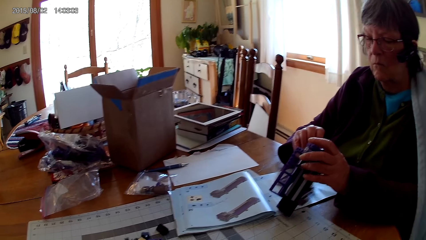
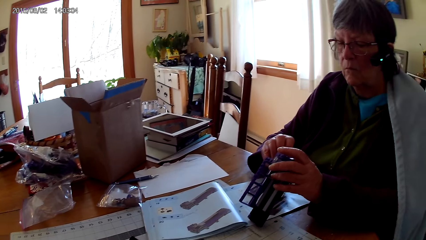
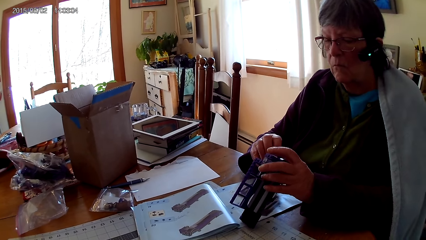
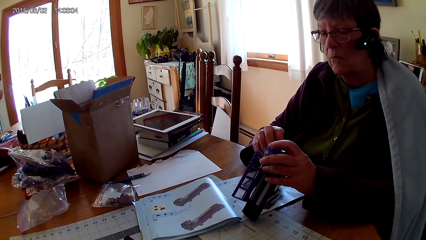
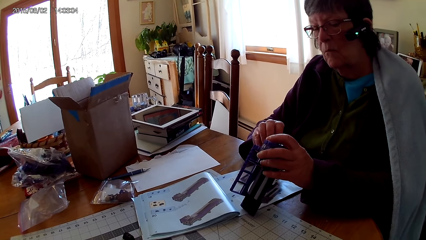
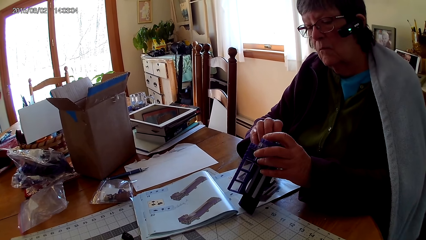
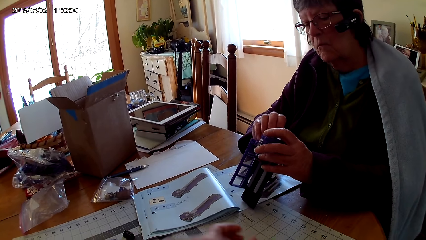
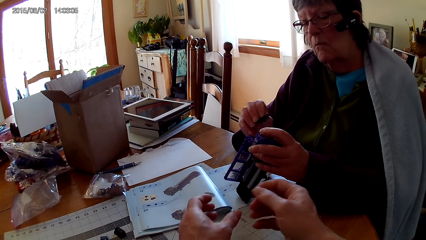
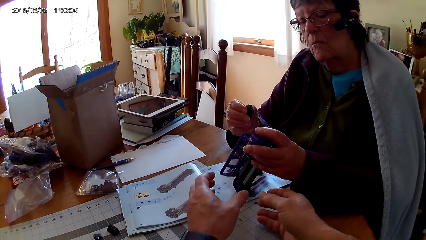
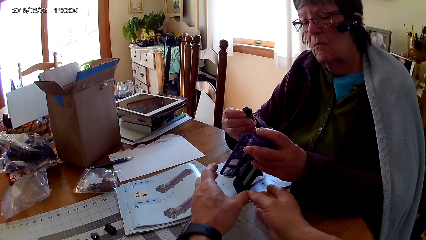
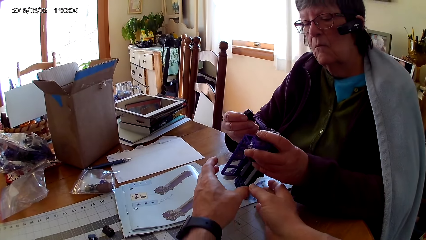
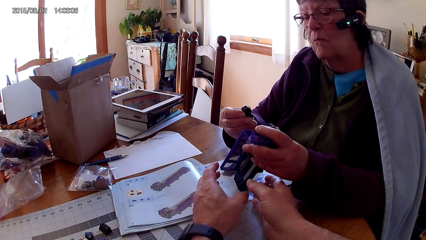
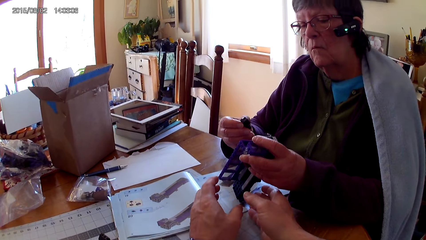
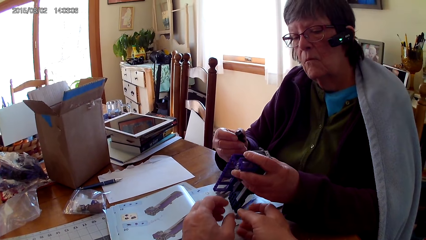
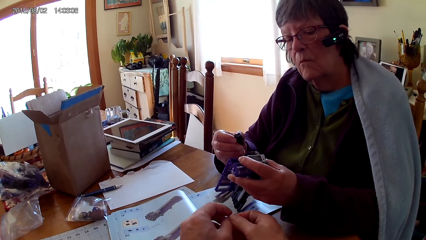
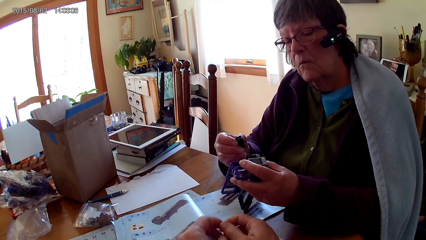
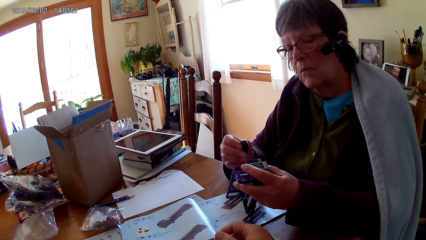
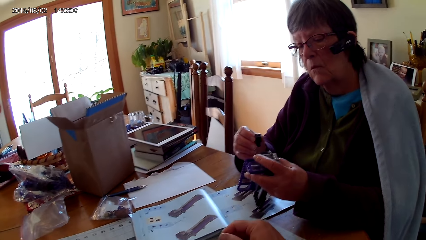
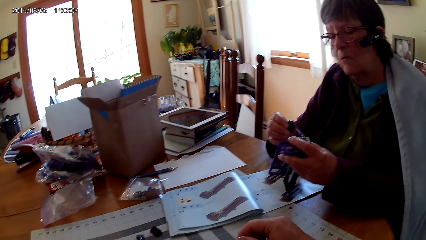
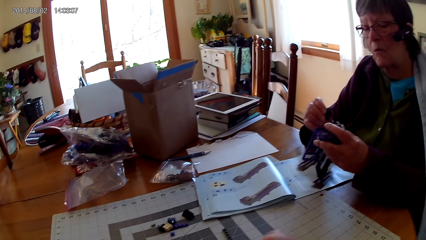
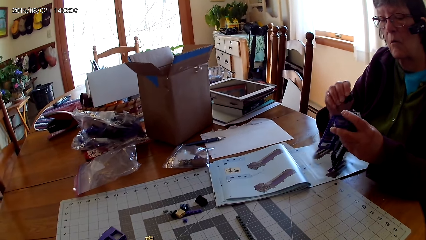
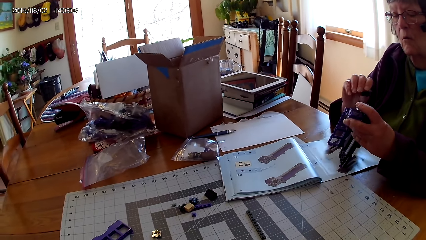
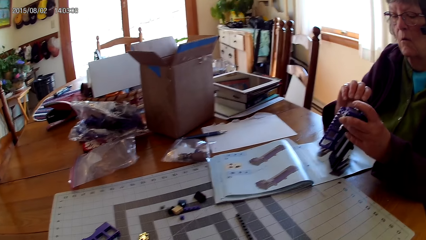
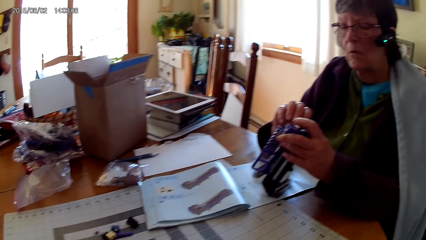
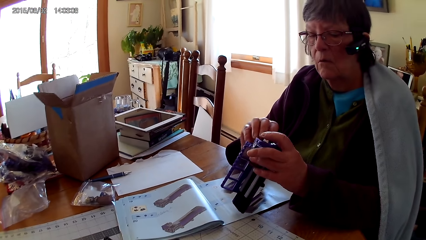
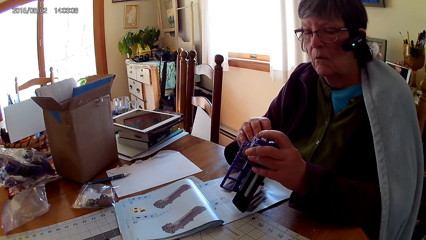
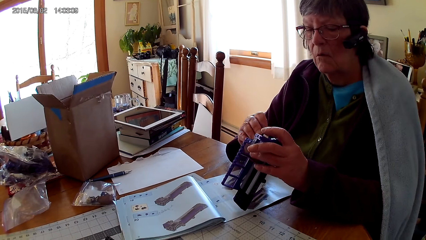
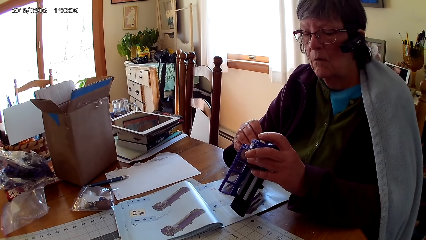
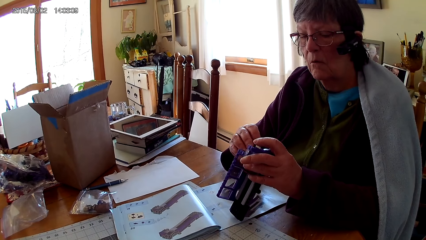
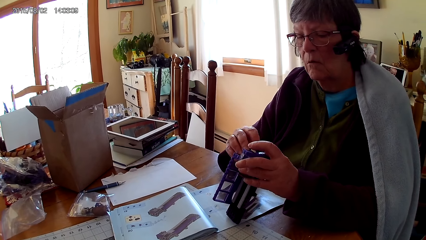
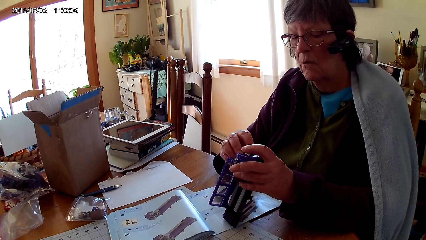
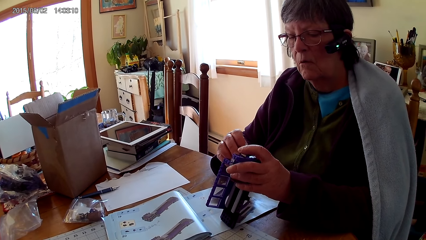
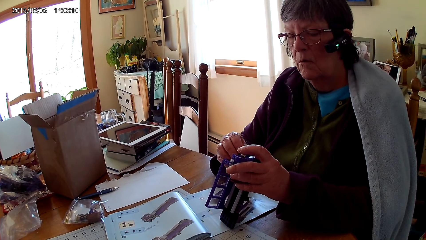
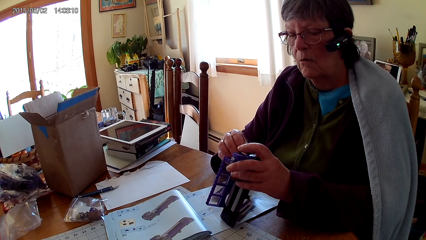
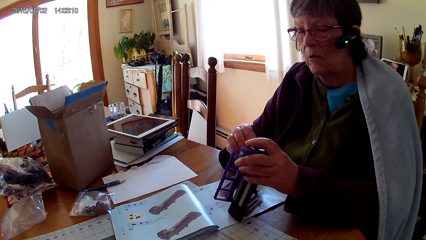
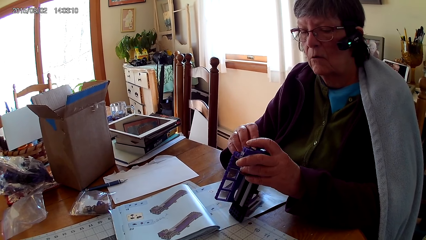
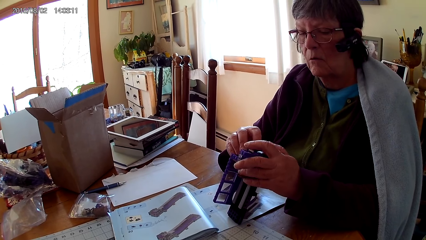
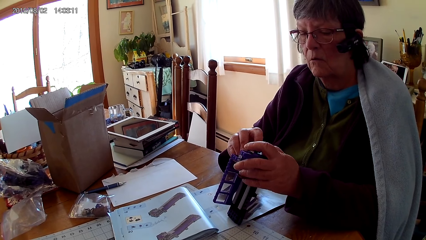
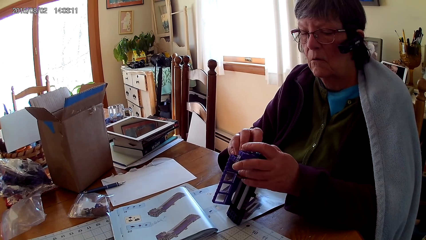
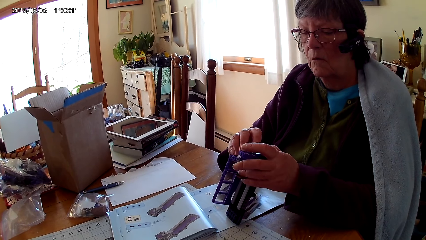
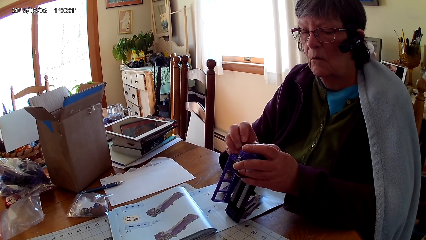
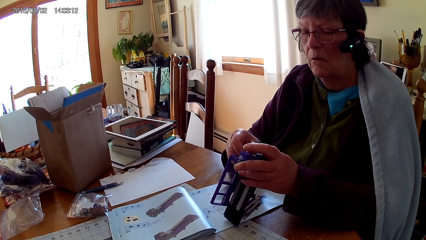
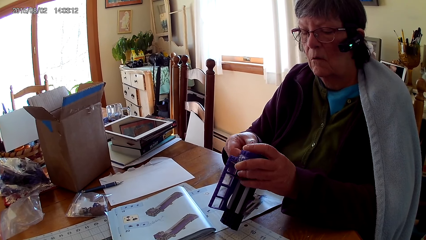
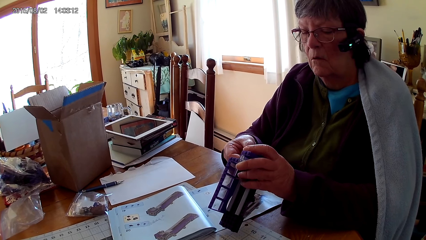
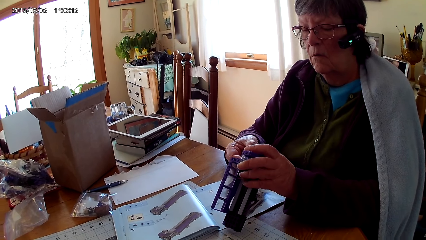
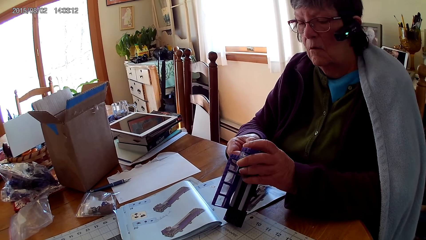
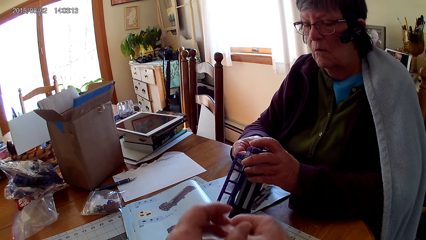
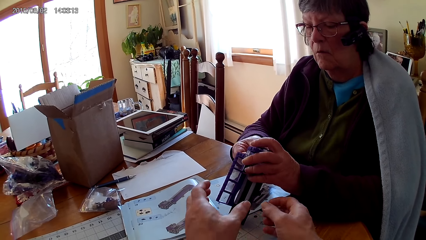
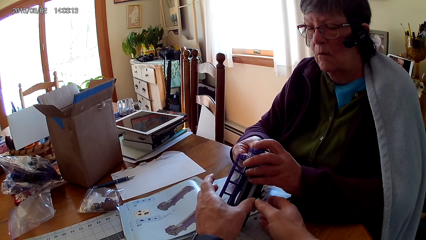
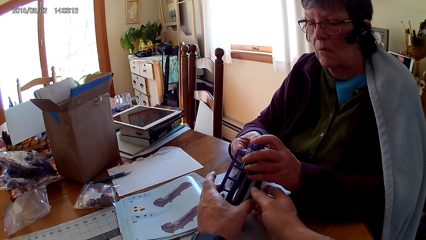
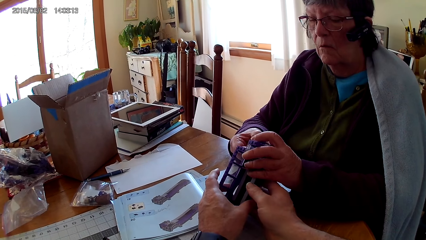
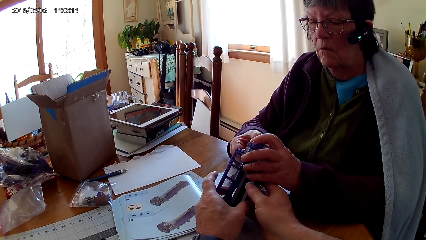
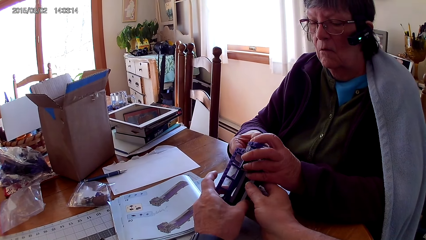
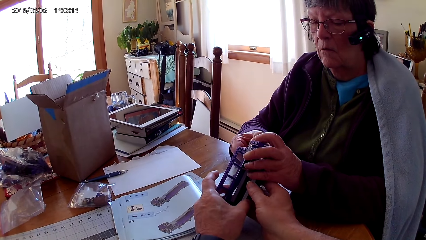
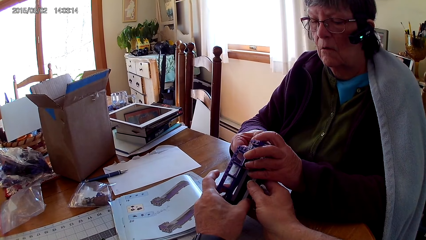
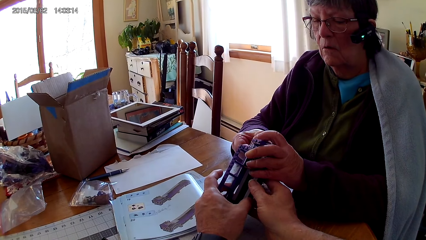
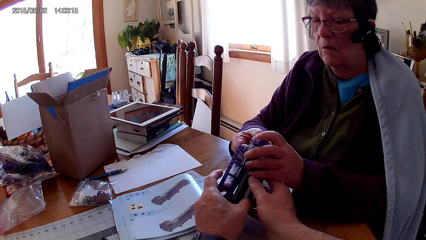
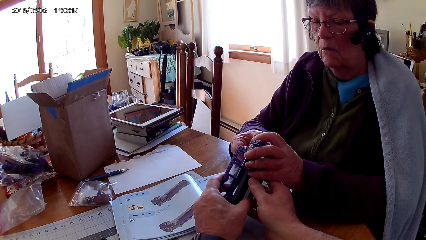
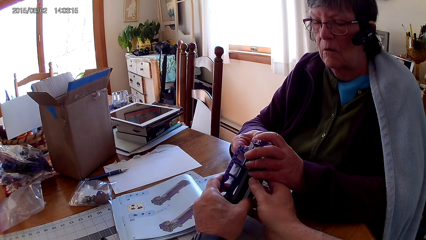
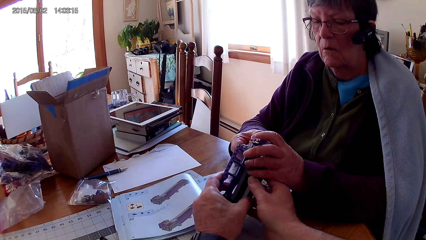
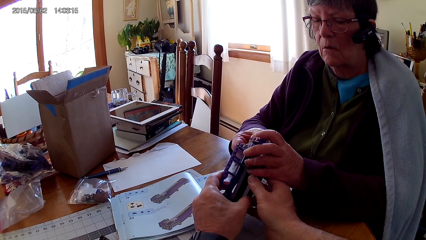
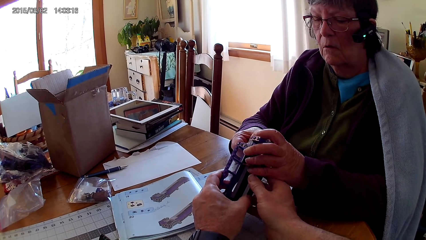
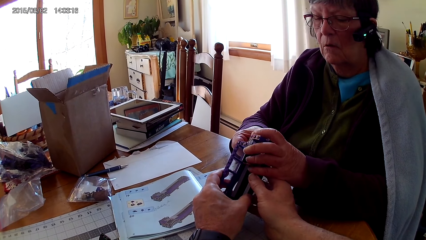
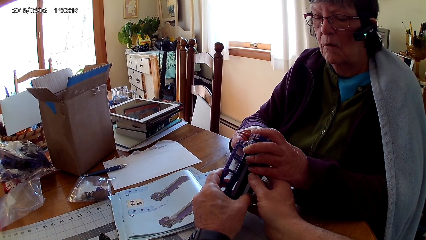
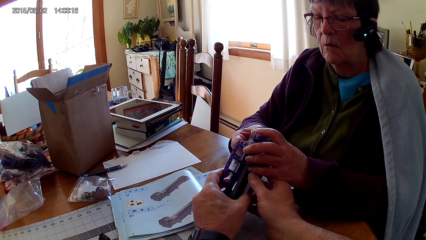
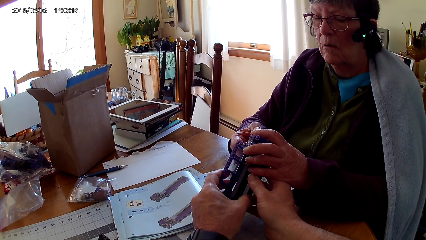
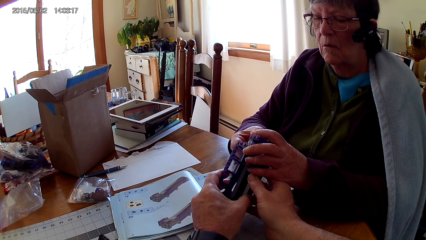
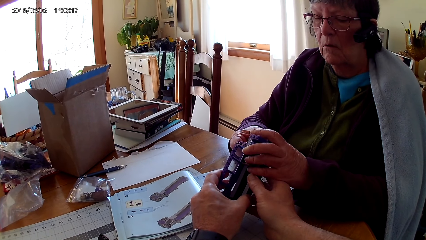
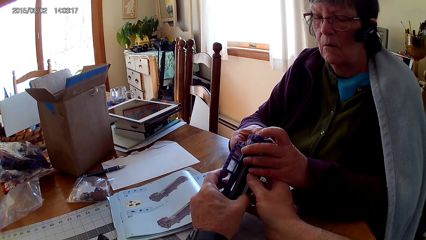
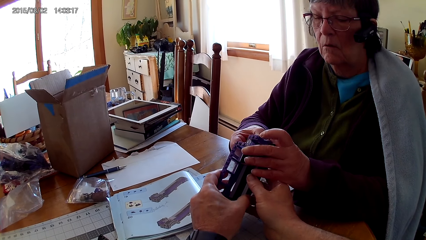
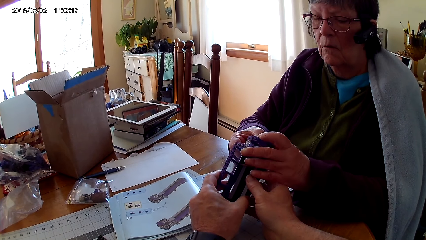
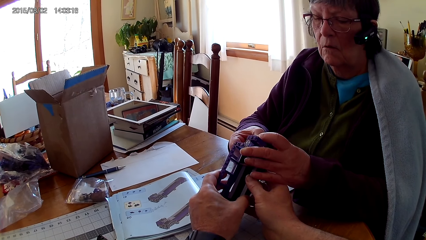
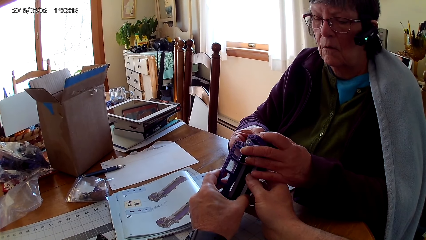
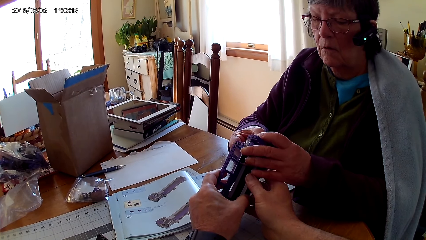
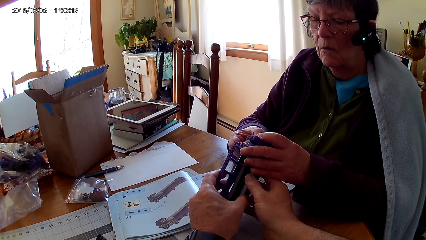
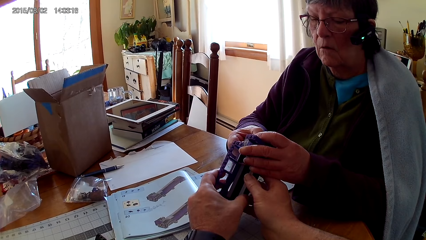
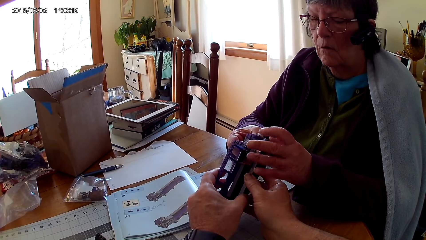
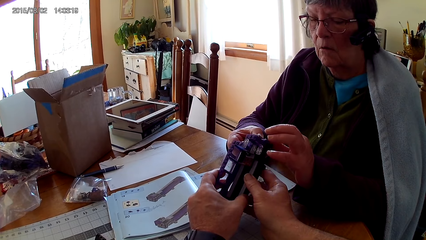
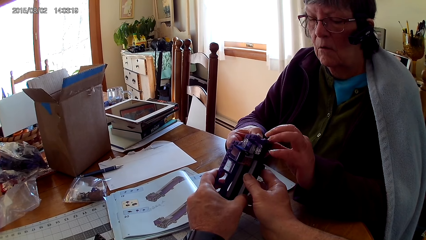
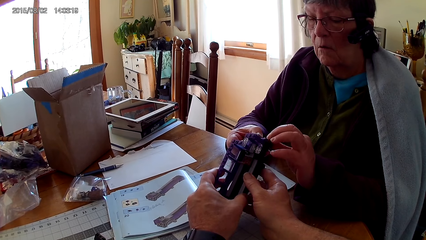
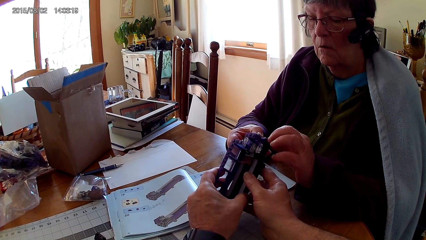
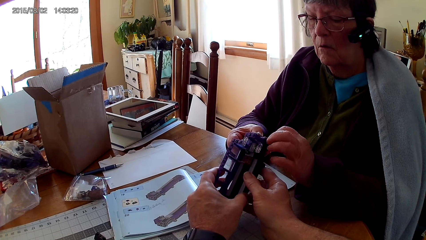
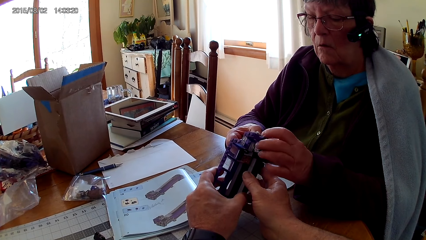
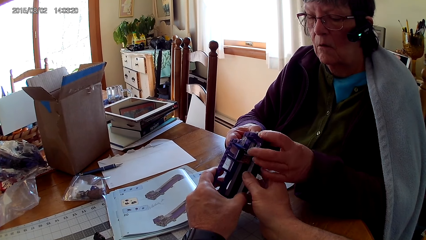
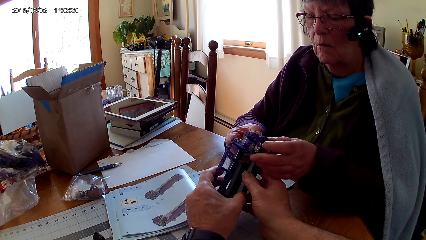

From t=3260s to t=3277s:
The camera wearer moves hands towards the interlocked toy. They touch the Lego box. A lady holds the Lego piece and fixes the Lego piece. The camera wearer touches the Lego box. The lady fixes the Lego piece.
